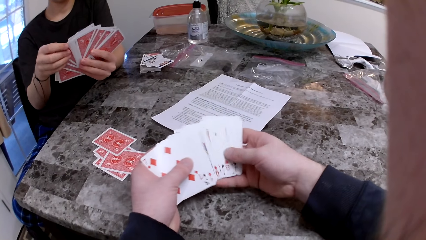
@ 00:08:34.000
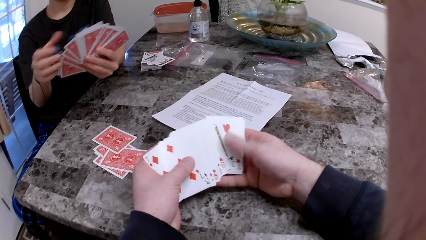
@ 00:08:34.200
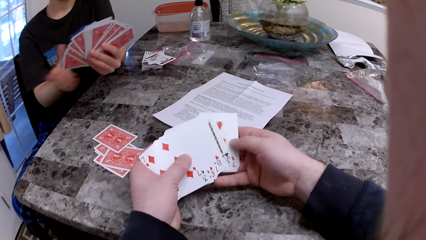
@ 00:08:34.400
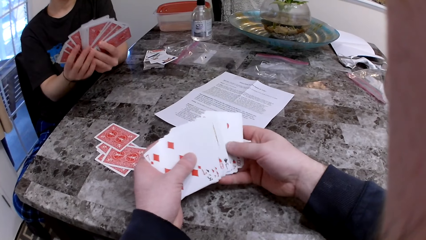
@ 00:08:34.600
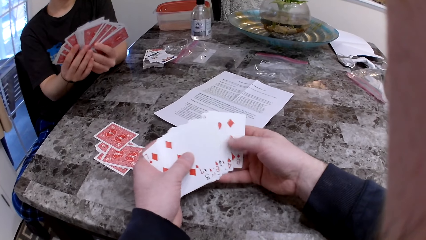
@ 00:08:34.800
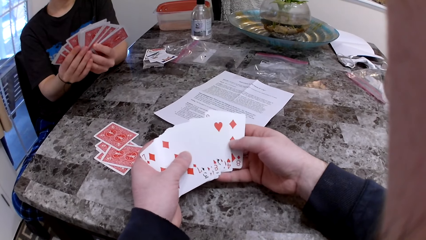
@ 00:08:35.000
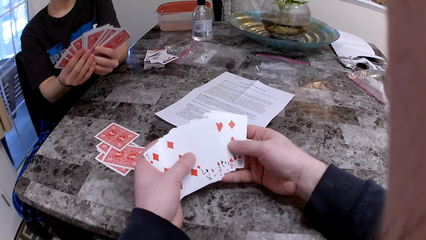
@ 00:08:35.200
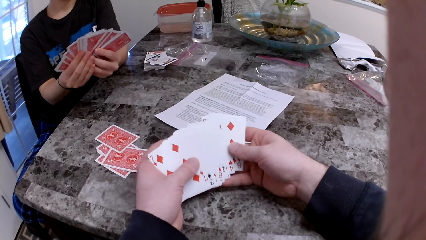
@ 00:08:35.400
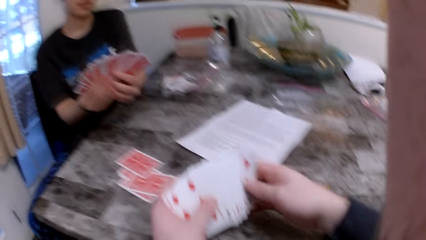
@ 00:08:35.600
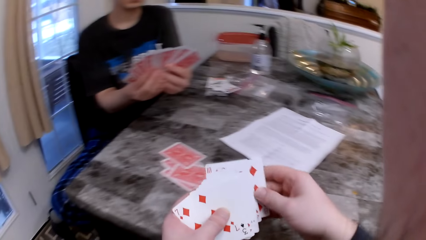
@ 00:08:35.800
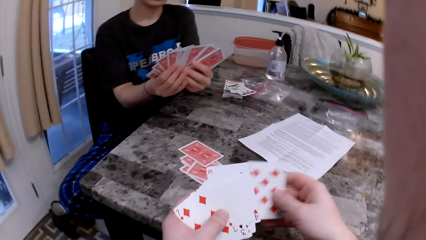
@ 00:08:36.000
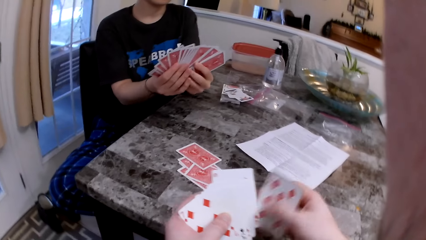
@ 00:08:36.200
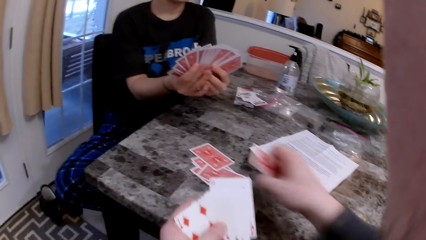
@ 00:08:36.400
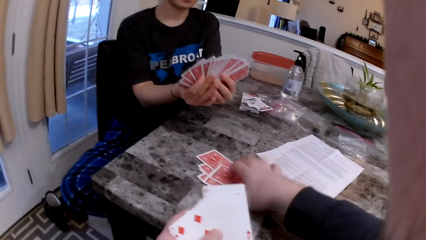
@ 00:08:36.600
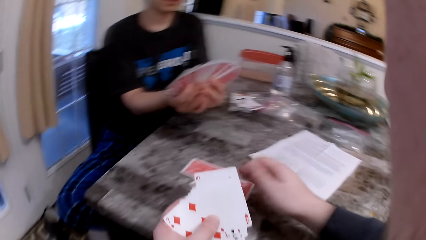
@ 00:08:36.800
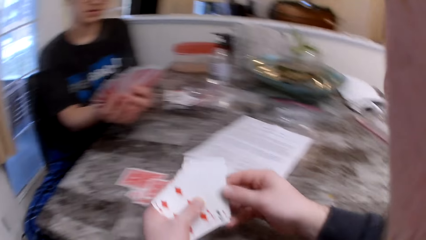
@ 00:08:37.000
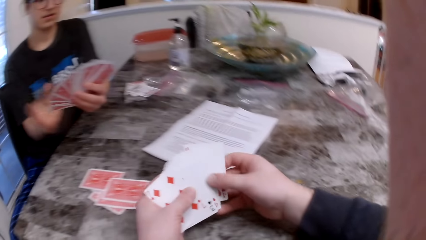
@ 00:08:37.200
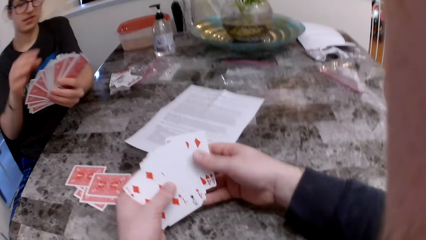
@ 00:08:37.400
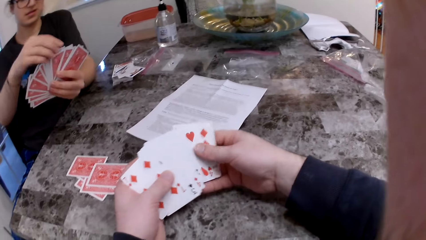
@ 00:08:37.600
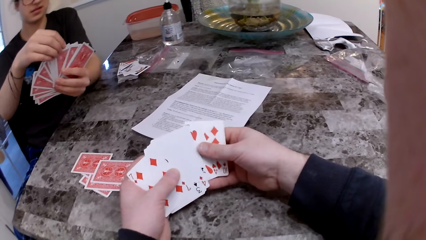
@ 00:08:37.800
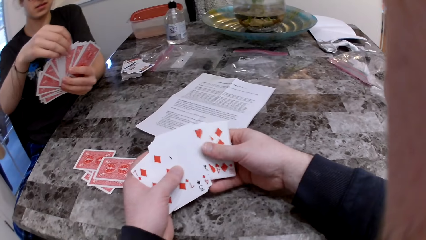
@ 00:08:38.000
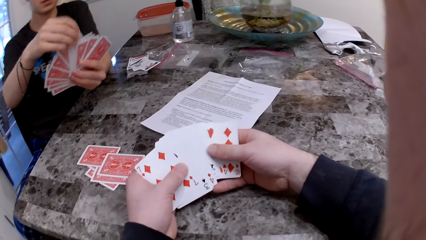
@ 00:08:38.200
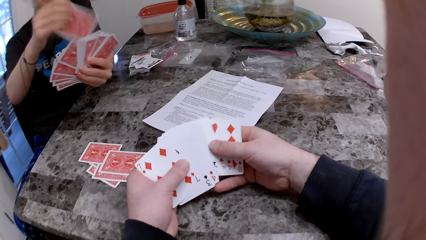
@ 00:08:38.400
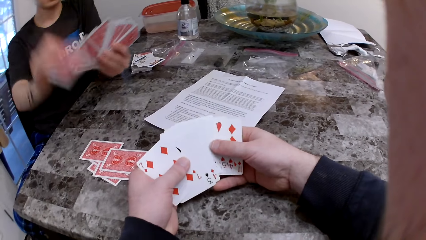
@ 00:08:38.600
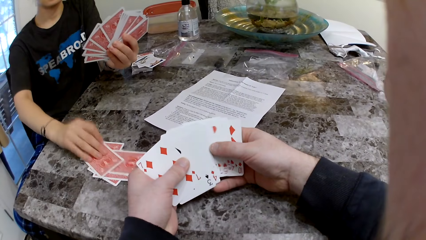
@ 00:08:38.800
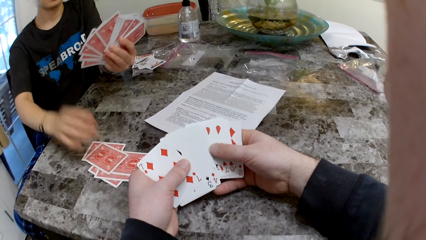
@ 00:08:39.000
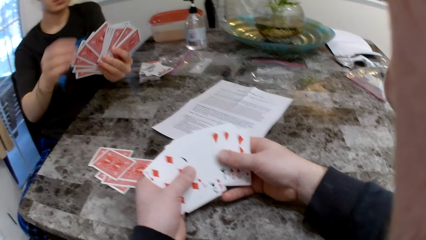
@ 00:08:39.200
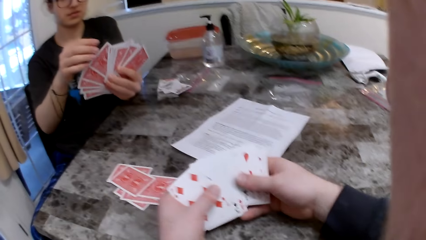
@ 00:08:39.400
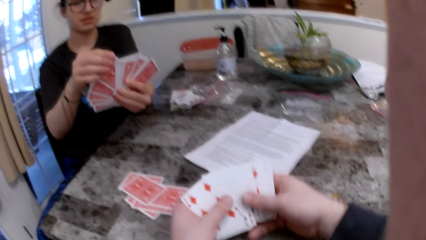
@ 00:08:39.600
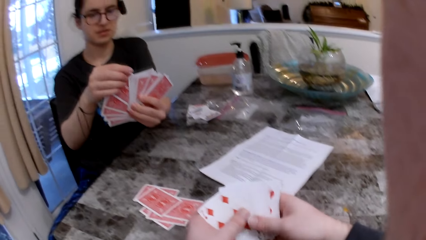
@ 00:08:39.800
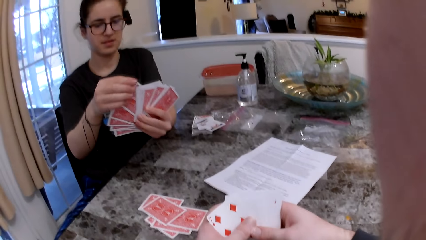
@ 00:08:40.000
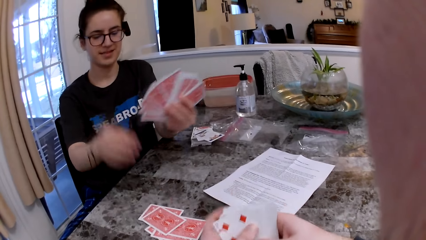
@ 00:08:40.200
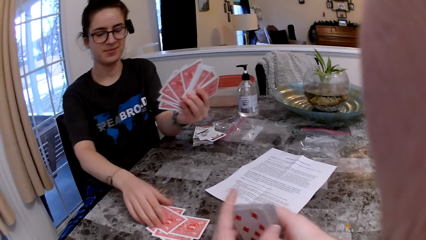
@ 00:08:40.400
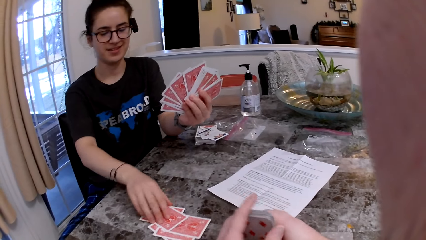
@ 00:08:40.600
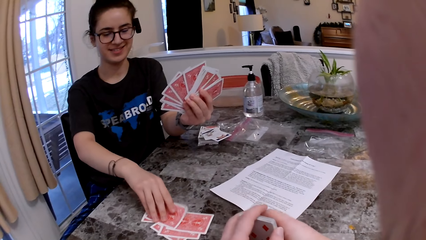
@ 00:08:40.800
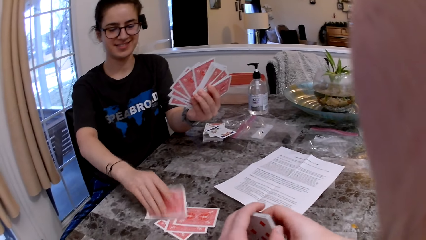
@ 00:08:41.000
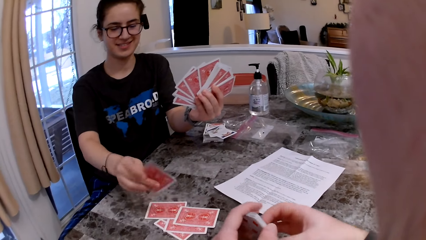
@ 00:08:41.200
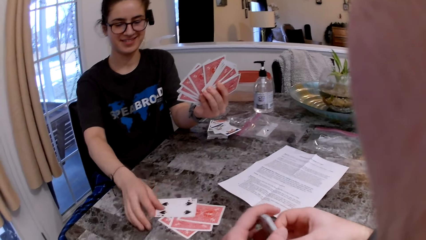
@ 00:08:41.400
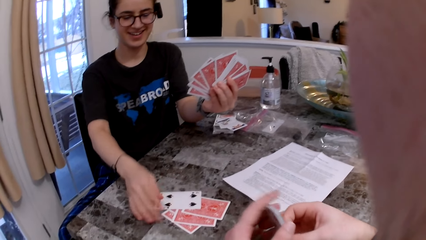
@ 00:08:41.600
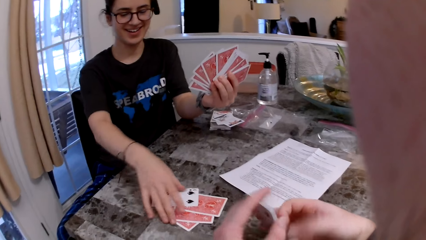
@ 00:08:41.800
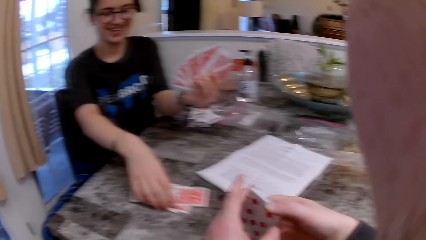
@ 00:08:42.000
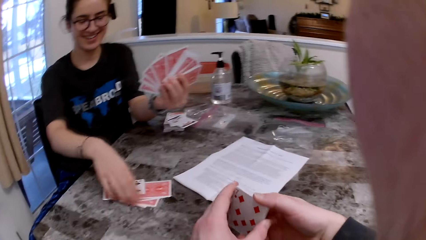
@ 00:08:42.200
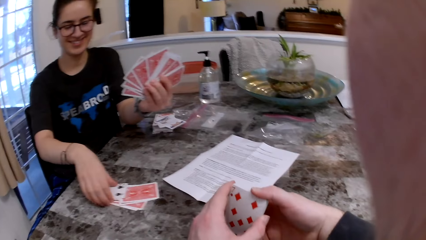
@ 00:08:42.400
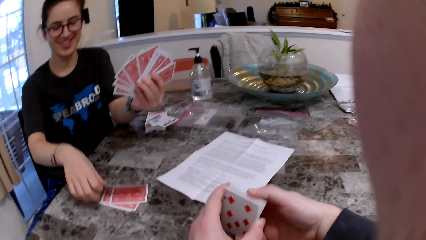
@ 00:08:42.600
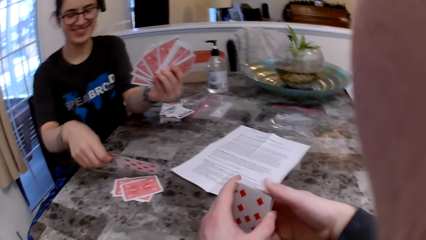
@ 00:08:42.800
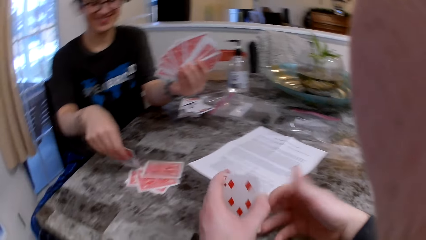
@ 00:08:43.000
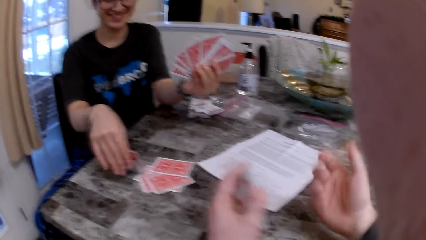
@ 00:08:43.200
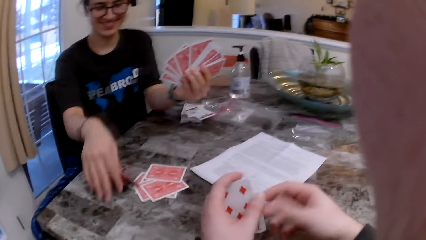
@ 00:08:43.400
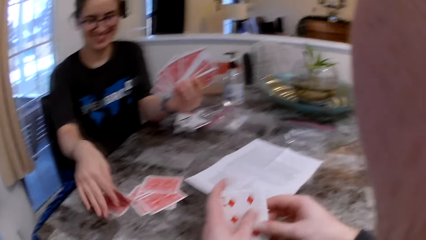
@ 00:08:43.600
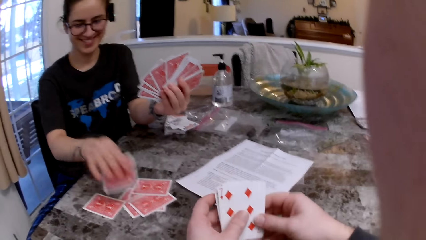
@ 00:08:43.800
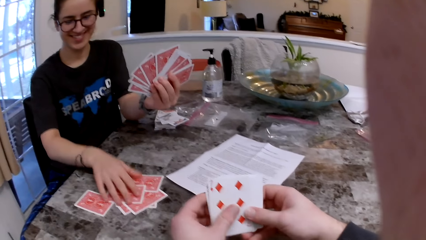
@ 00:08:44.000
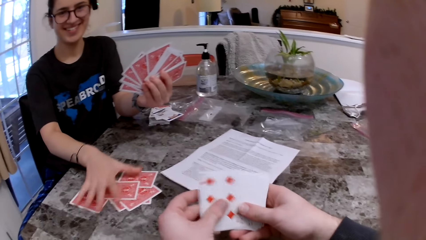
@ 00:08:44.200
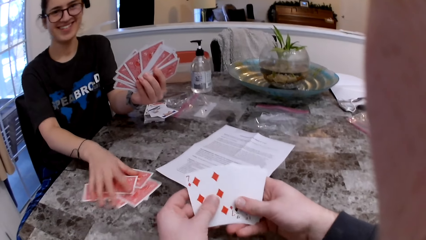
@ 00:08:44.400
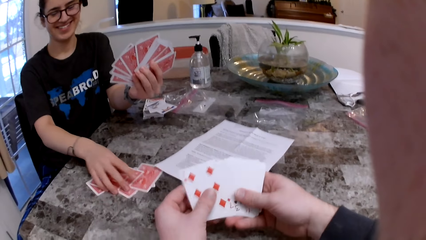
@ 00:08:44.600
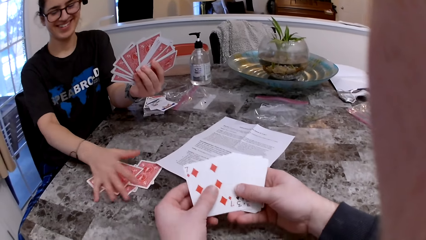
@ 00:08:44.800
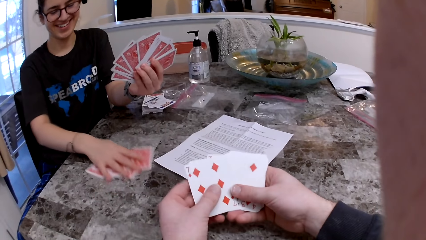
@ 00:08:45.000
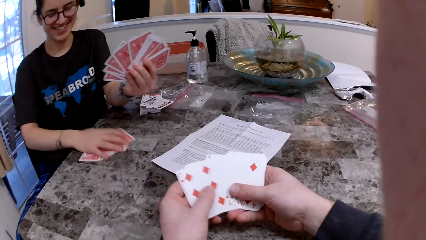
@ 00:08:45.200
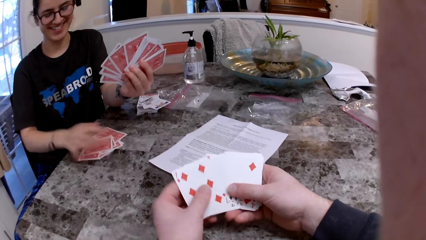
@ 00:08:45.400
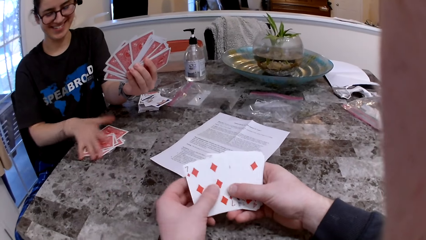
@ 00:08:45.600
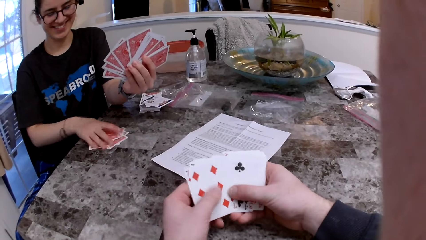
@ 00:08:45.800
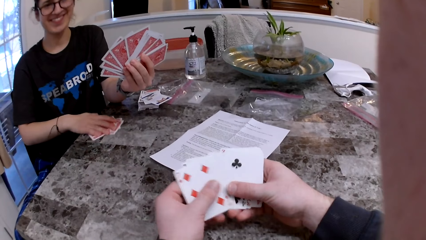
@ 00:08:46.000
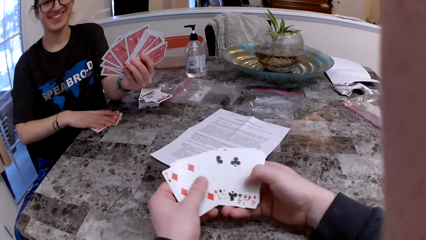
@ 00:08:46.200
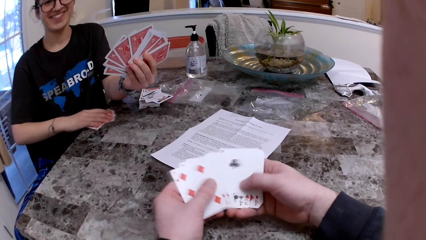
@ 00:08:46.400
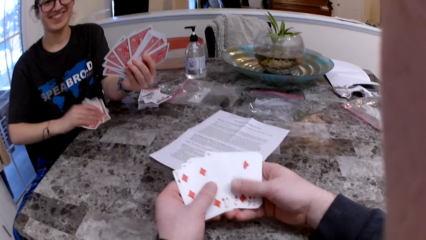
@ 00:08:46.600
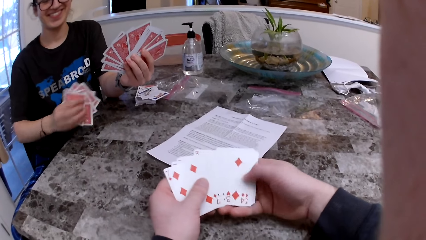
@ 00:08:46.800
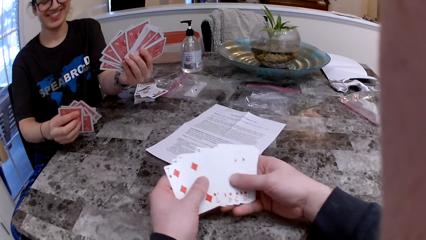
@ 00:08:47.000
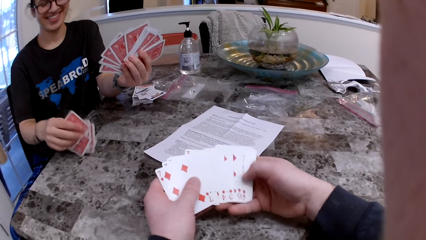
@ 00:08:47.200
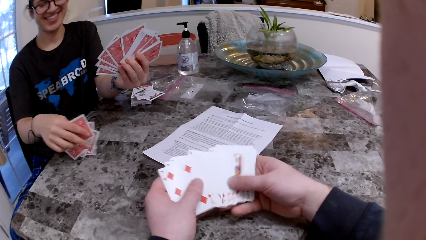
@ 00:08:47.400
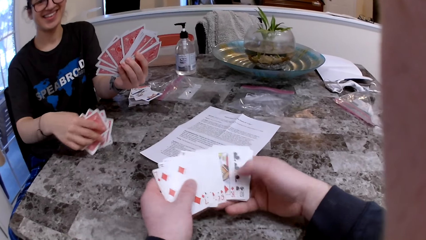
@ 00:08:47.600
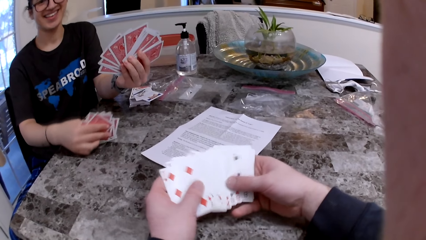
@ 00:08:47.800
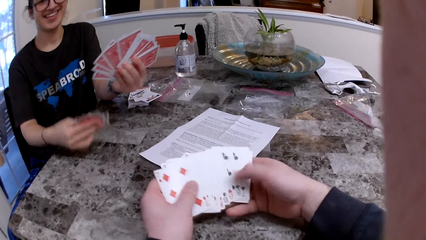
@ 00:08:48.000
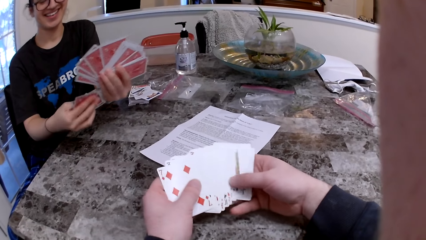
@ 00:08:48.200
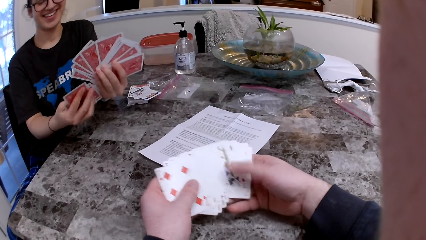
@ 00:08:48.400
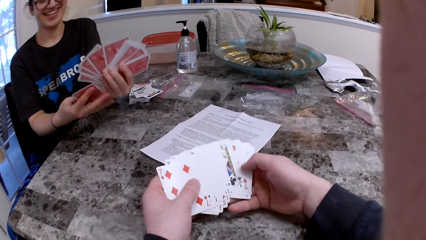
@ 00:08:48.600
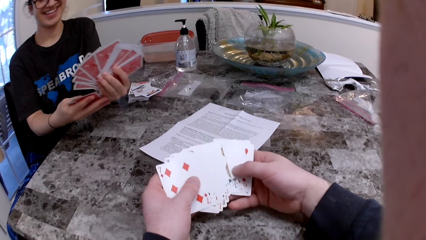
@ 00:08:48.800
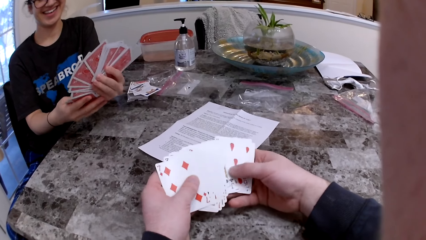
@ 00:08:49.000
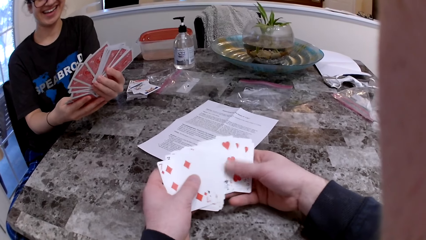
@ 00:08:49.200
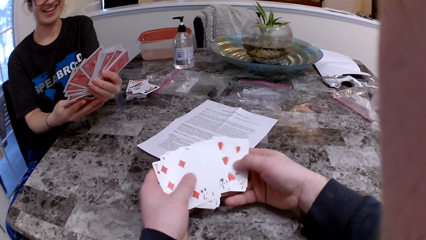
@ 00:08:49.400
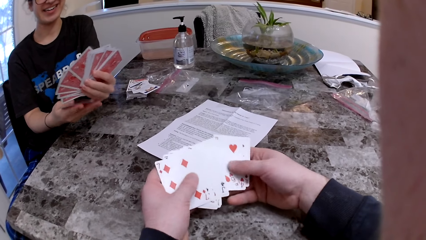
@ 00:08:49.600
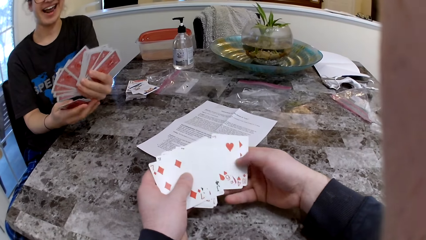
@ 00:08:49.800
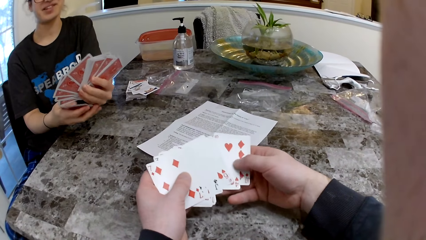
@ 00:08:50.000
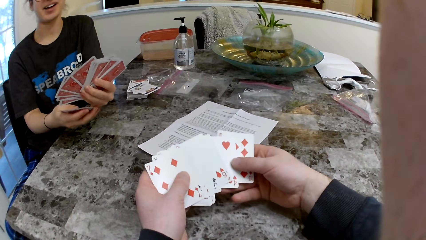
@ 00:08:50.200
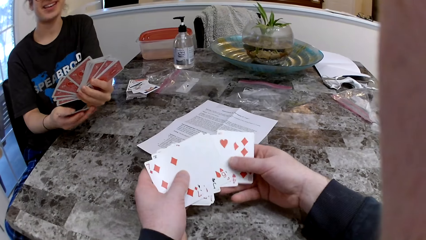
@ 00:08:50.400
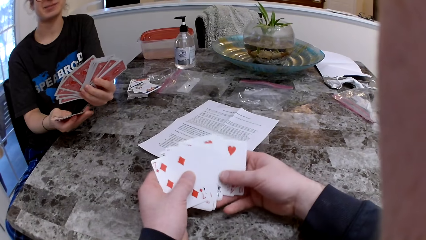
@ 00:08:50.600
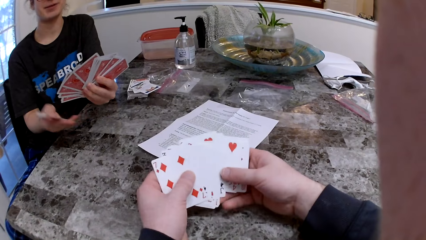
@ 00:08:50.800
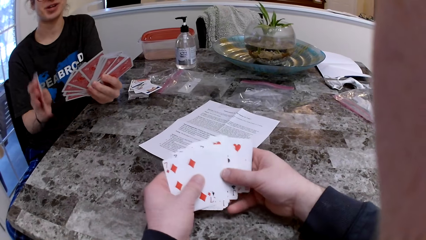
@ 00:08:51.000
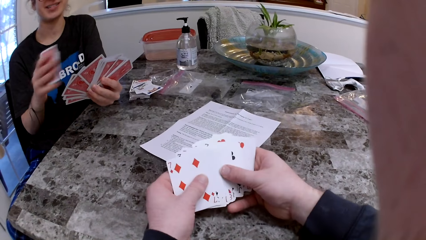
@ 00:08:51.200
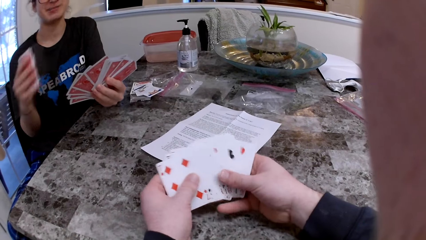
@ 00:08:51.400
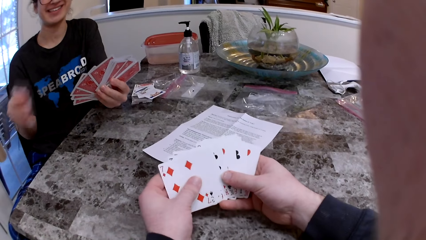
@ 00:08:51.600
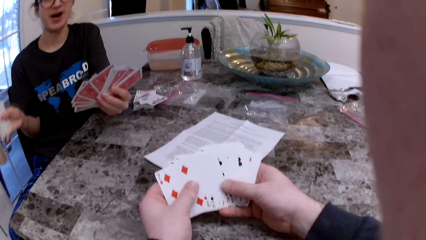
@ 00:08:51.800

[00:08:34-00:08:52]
The camera wearer inspects the cards on his hands. He drops a card on the table. He inspects the cards on his hands. A woman drops a card on the table. The camera wearer talks to the woman. He stares at the woman. The woman opens a card on the table and inspects the cards on the table. The woman talks to the camera wearer. The camera wearer stares at the woman. He talks to the woman. He inspects the cards on his hands. The woman packs the cards from the table. The woman picks up the cards from the table. The camera wearer inspects the cards on his hands. The woman talks to the camera wearer.
